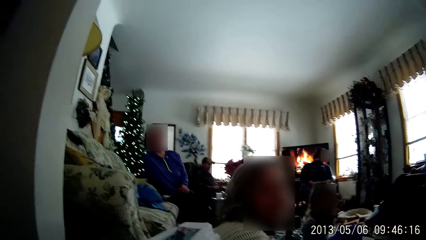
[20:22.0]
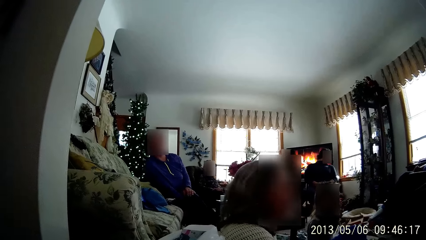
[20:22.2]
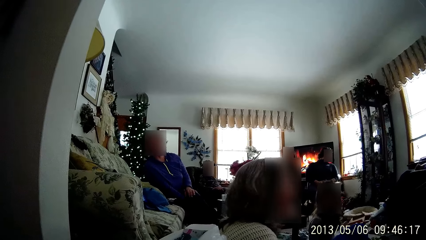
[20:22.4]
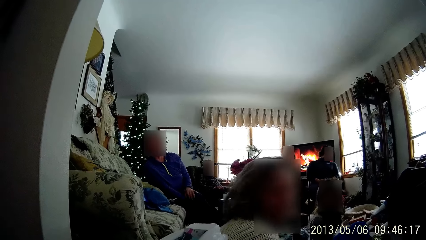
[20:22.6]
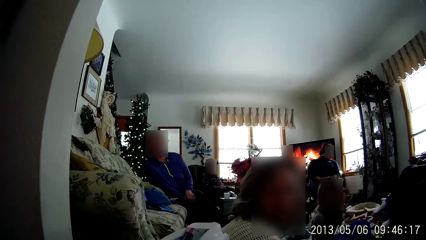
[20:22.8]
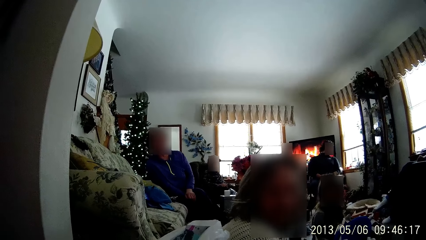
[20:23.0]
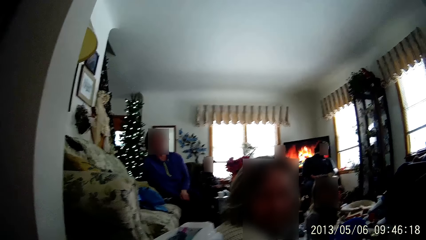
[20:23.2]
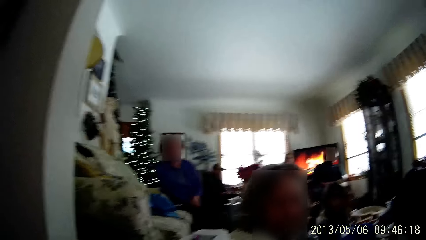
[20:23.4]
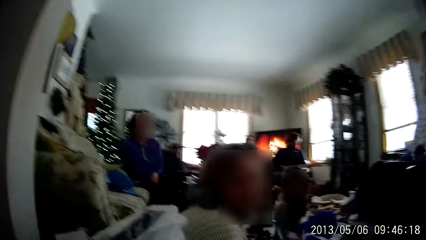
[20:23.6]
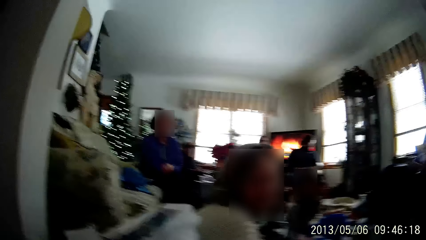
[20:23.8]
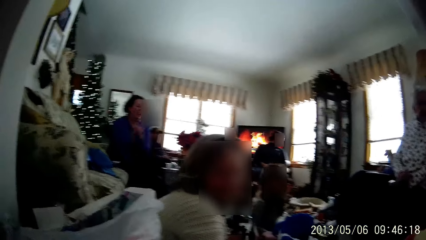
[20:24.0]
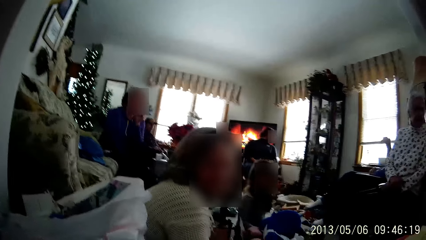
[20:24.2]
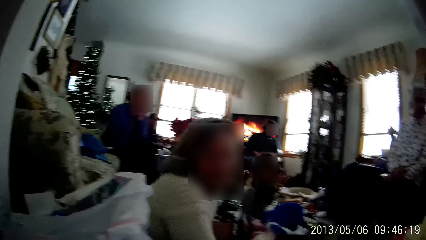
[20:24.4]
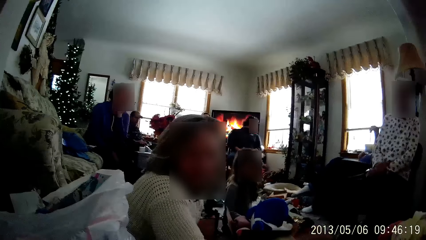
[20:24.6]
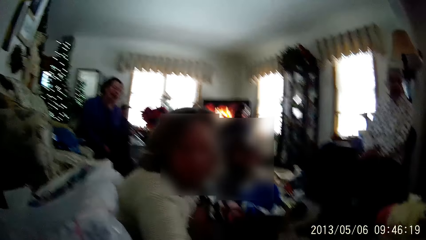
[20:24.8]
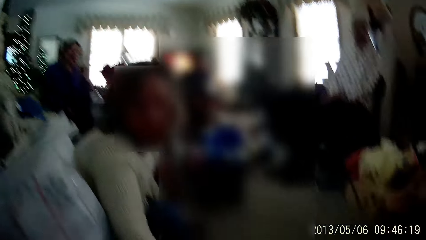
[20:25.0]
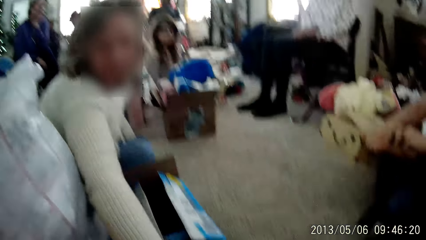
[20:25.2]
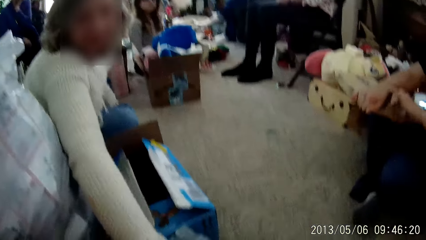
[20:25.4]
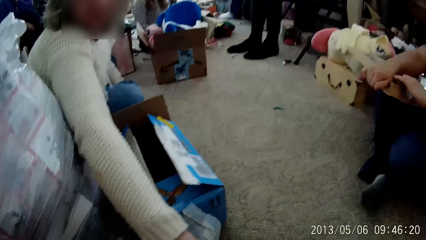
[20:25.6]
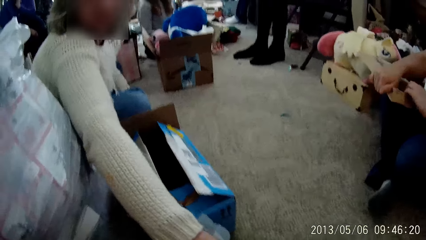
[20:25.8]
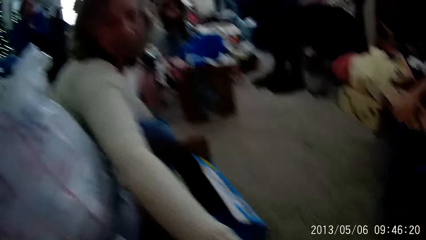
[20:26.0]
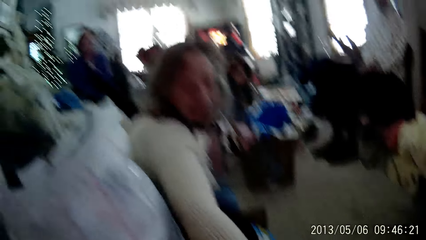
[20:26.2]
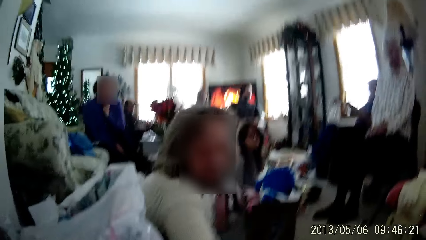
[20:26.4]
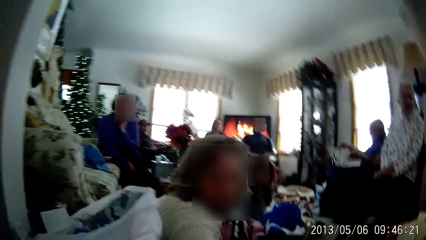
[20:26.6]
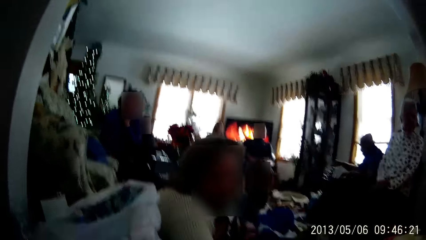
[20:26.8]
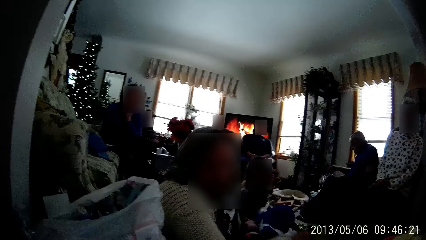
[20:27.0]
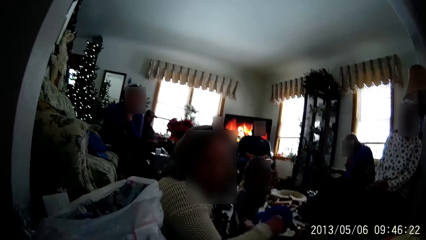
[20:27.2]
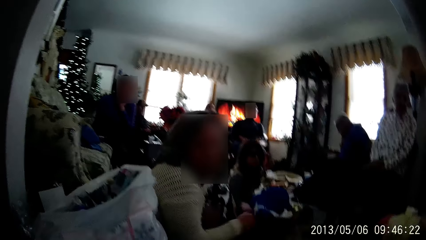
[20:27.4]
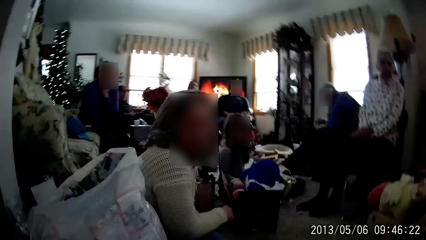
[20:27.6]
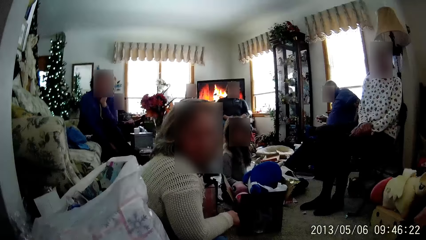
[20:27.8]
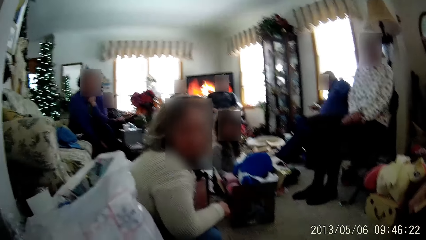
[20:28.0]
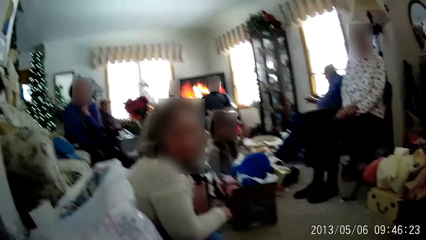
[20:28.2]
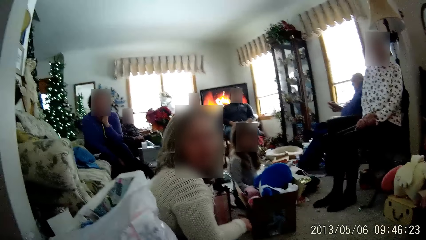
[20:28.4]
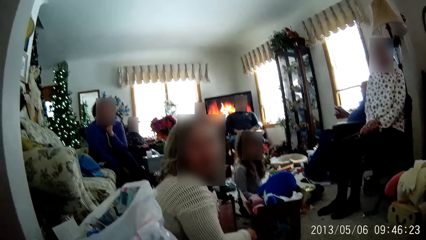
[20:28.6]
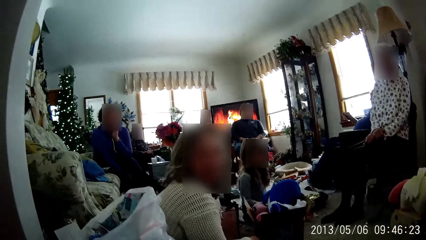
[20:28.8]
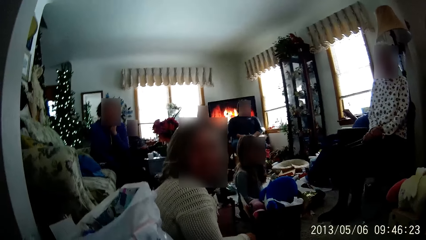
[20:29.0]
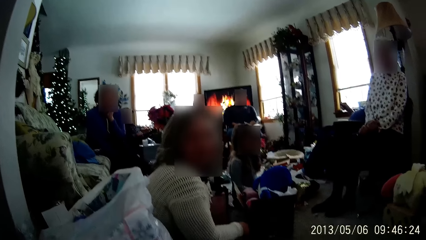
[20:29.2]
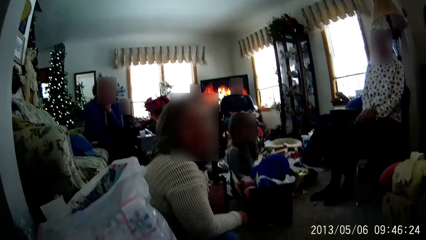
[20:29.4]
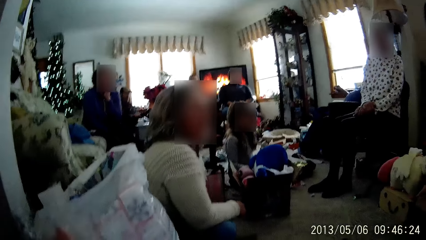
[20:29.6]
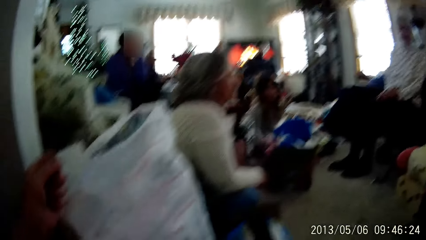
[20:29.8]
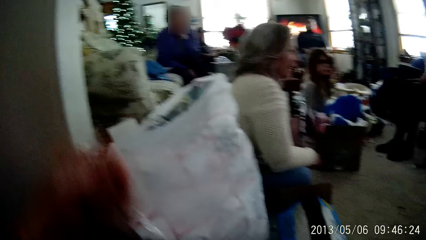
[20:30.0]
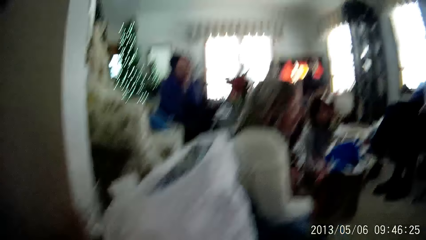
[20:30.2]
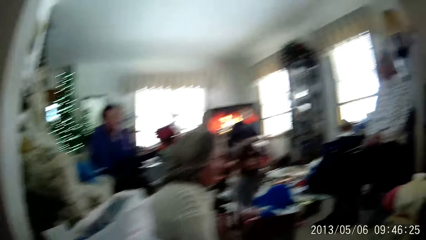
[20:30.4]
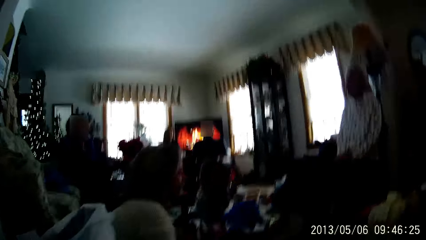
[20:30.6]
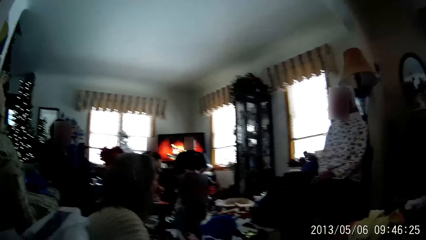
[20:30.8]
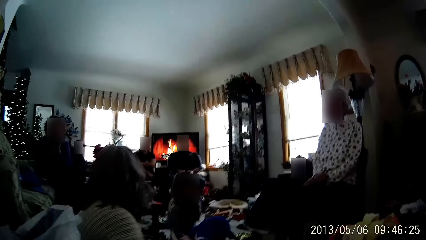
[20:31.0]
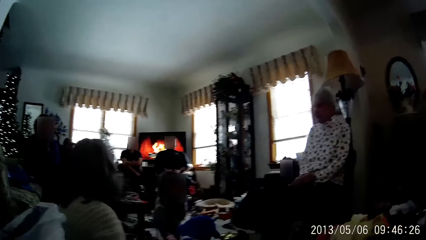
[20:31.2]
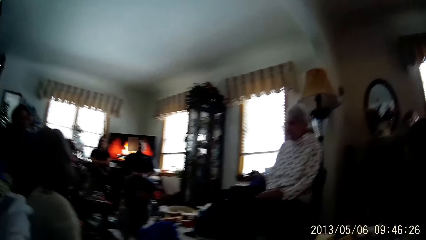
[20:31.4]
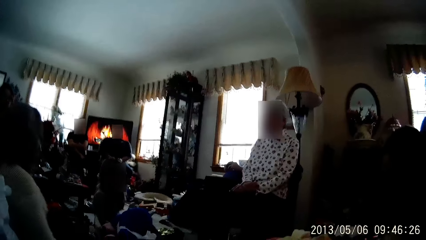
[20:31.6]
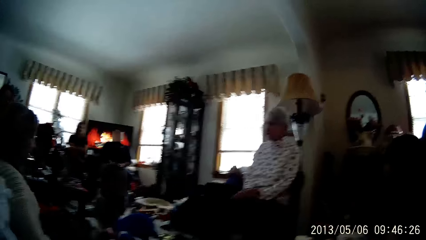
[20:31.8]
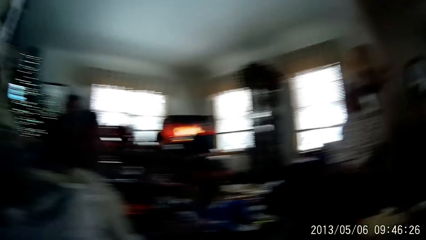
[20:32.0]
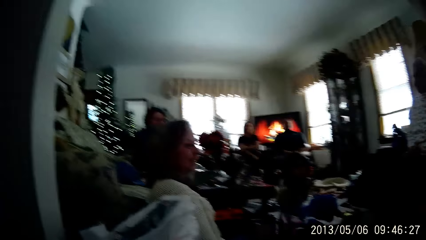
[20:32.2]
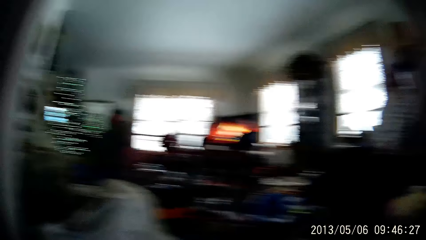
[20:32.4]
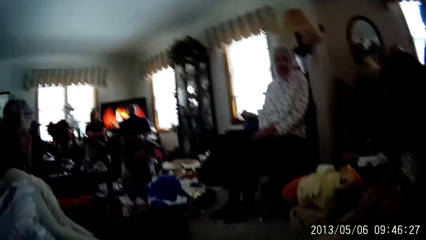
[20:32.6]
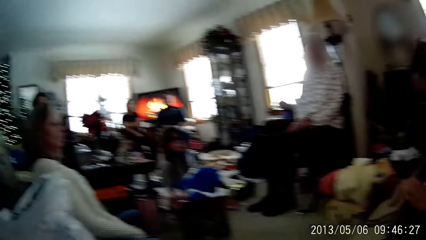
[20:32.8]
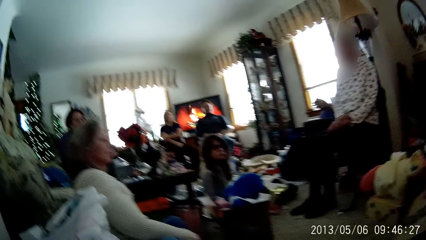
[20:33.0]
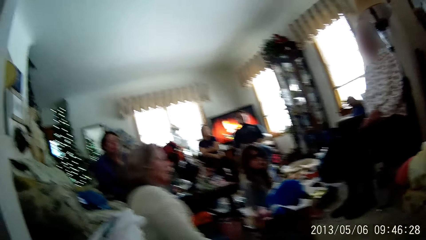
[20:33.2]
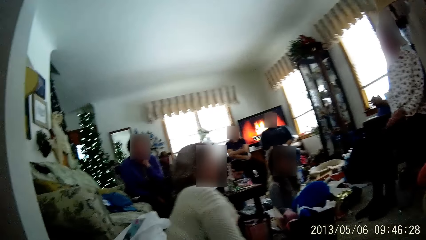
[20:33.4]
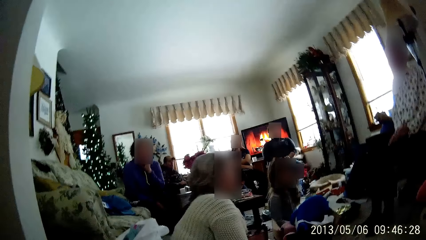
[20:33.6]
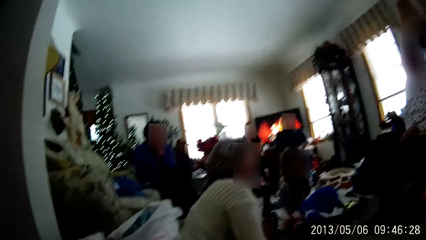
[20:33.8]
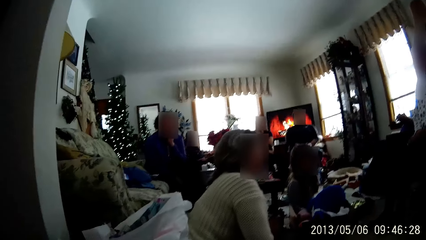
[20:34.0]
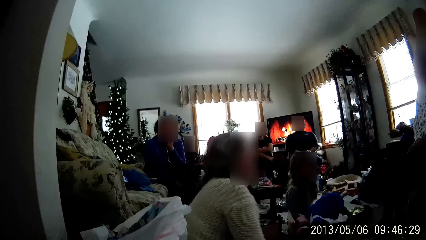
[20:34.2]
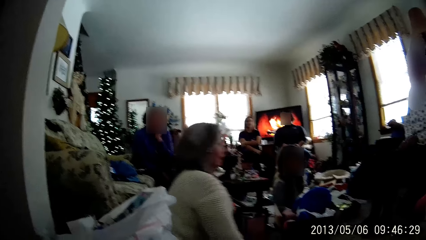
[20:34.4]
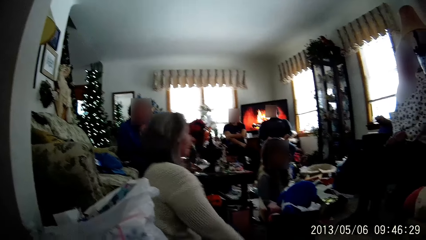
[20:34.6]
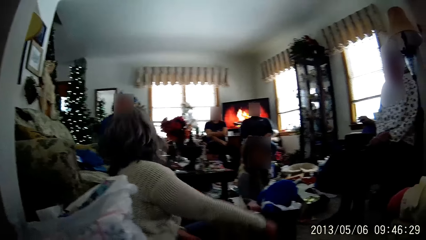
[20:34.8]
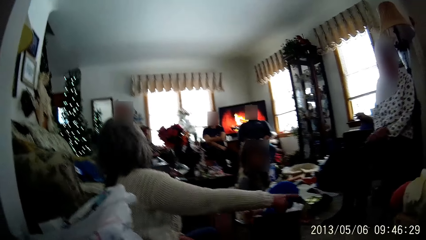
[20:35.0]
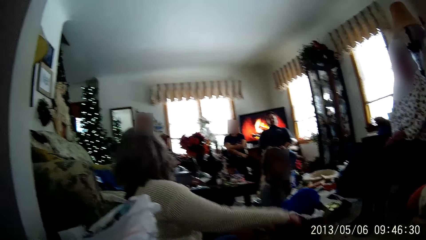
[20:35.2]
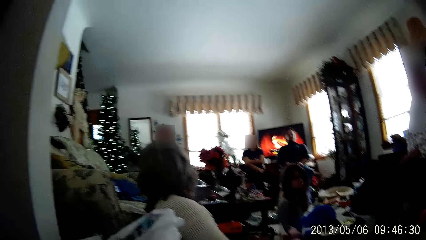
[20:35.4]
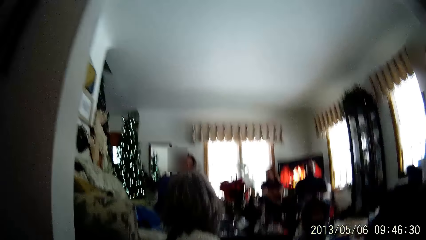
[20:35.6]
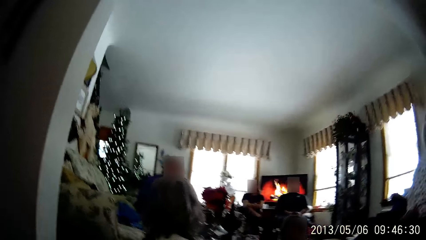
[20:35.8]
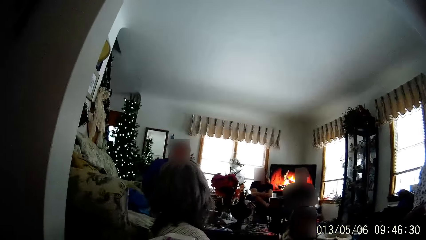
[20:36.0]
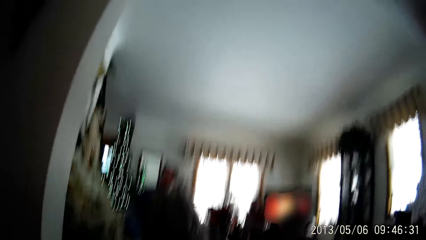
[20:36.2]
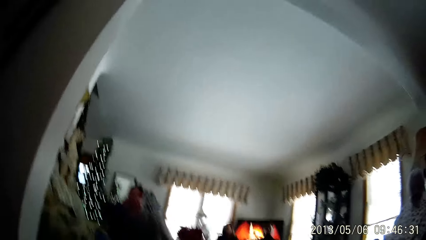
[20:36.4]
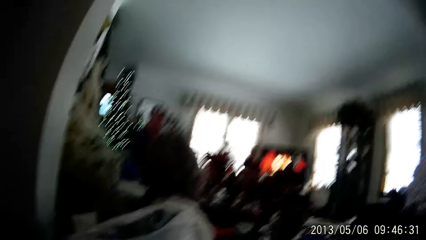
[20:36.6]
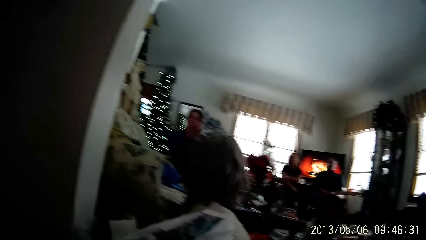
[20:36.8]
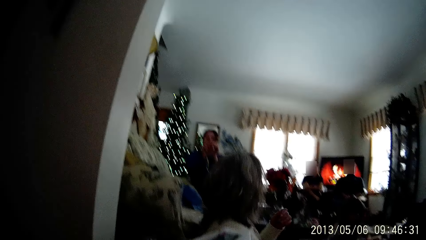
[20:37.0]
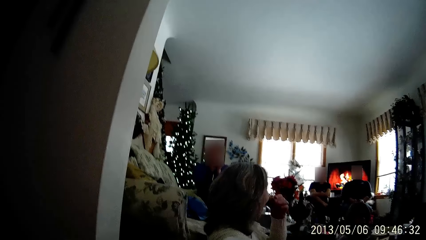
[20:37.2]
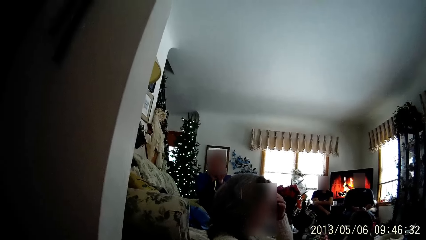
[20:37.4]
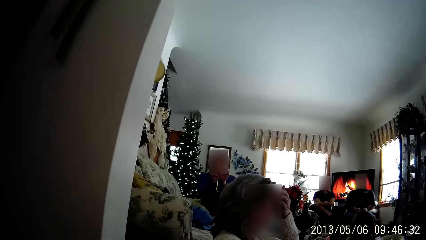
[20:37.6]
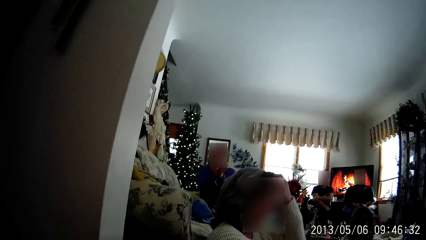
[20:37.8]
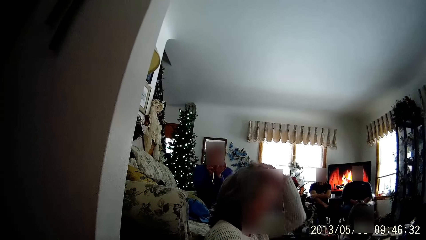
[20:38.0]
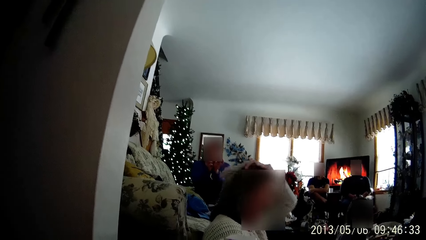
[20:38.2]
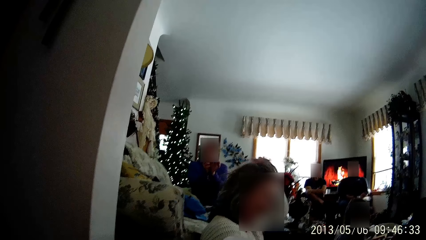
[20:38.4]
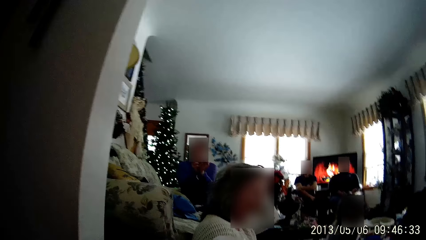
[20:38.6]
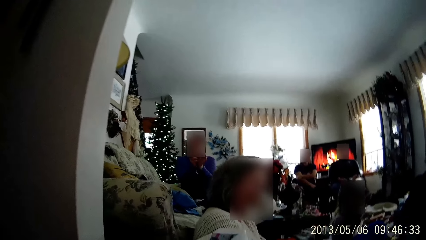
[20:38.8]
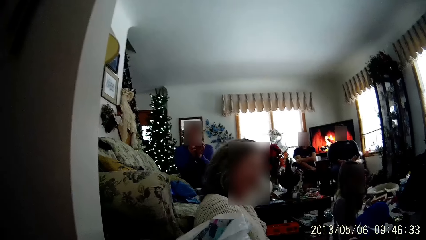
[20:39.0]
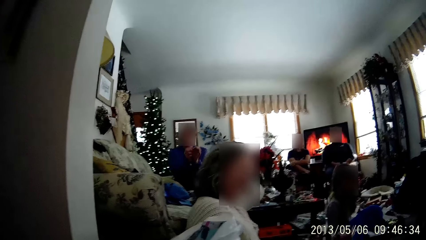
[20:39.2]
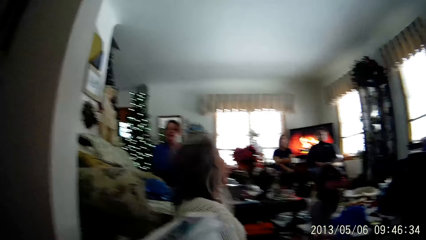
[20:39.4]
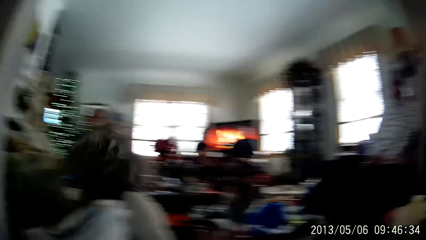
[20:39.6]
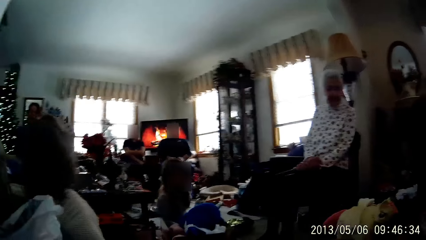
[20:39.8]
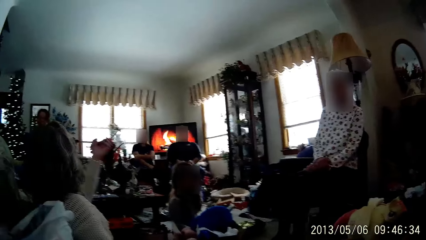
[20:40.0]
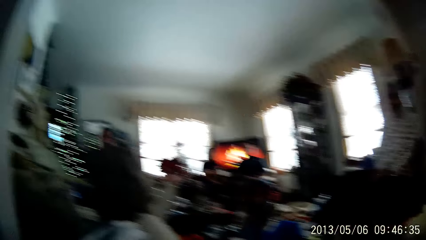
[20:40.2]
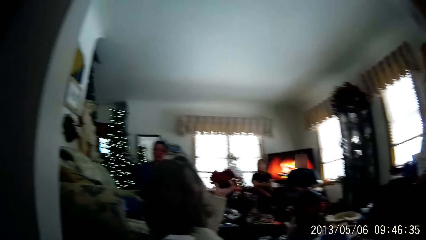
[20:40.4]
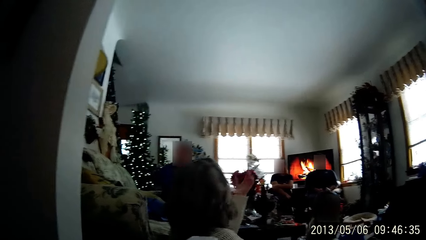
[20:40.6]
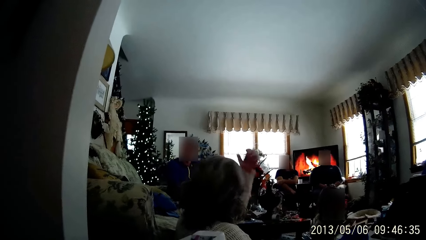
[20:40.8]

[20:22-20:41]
A person puts a book down. Another person puts her hands on her cheeks. A third person picks up something. The first person picks up something from the ground. The third person leans forward and points towards something. The third person rubs her hair with her hands.
